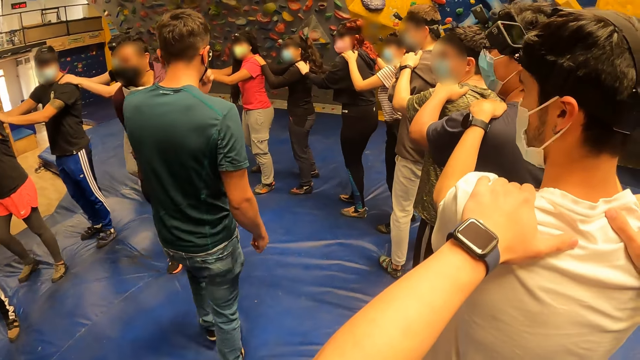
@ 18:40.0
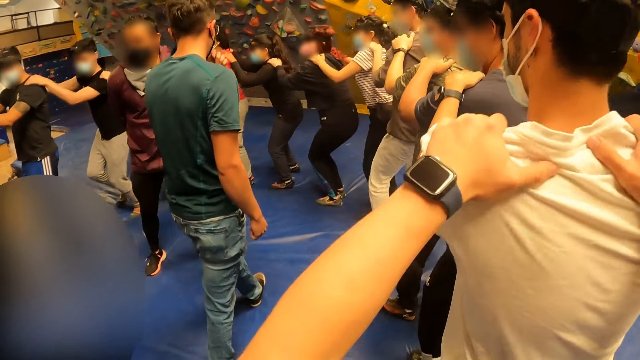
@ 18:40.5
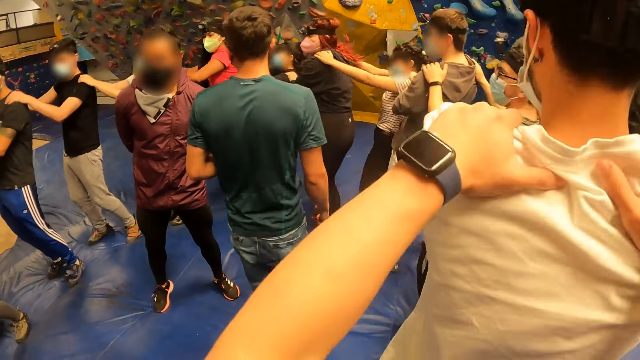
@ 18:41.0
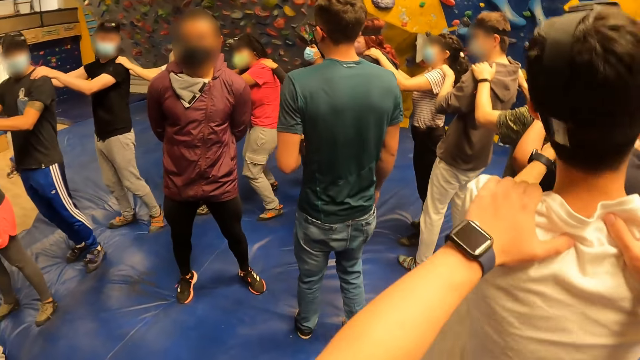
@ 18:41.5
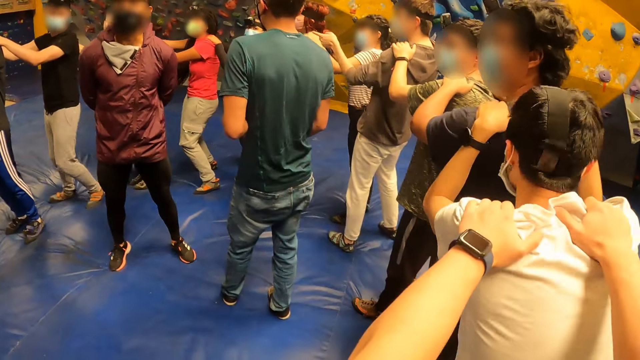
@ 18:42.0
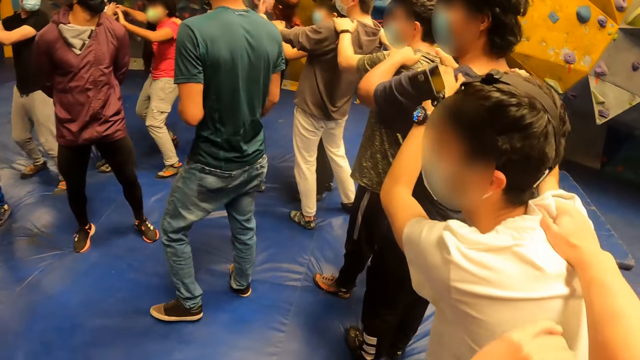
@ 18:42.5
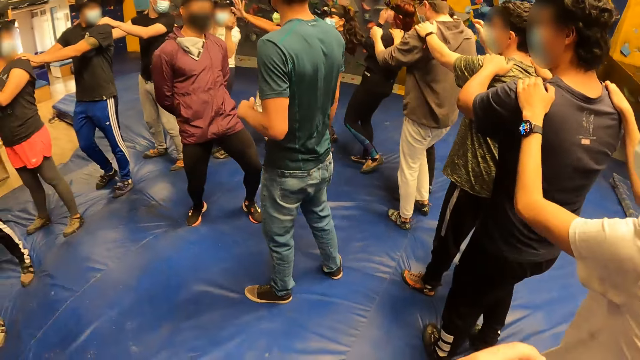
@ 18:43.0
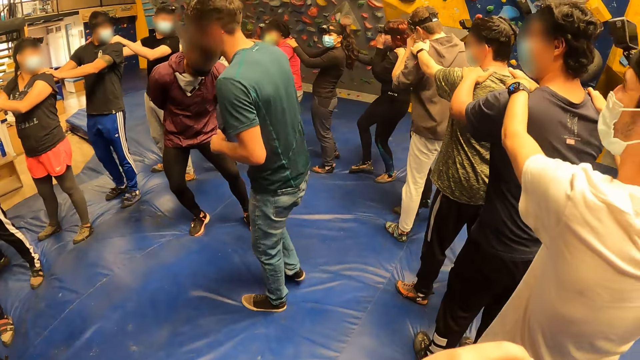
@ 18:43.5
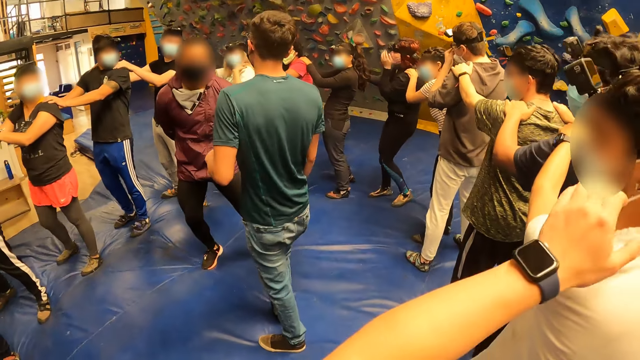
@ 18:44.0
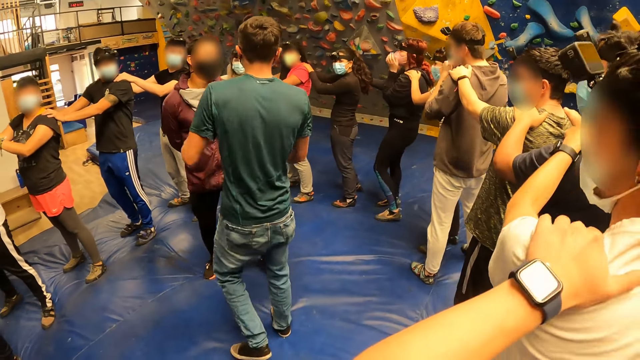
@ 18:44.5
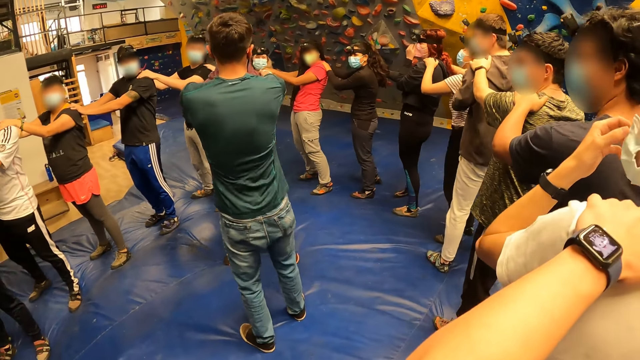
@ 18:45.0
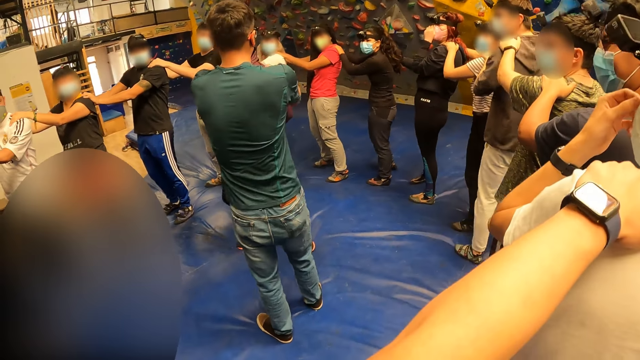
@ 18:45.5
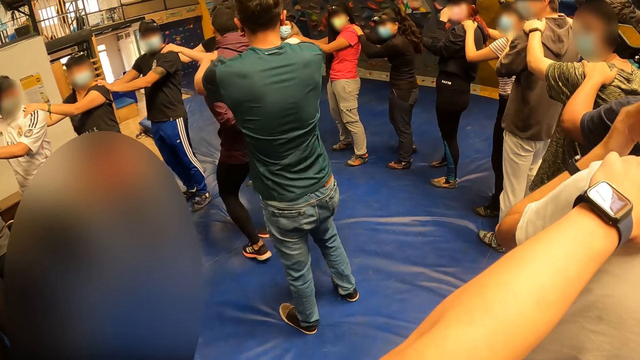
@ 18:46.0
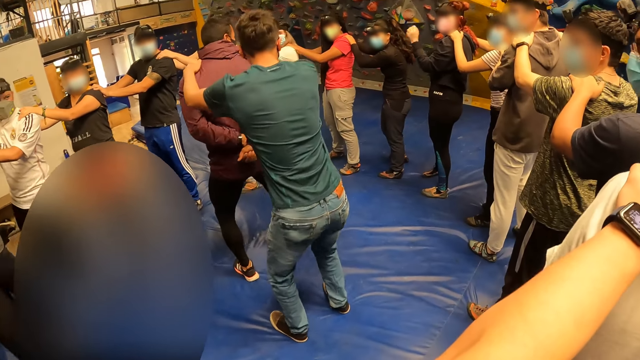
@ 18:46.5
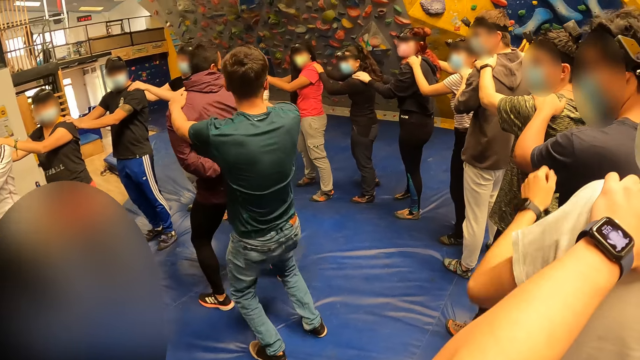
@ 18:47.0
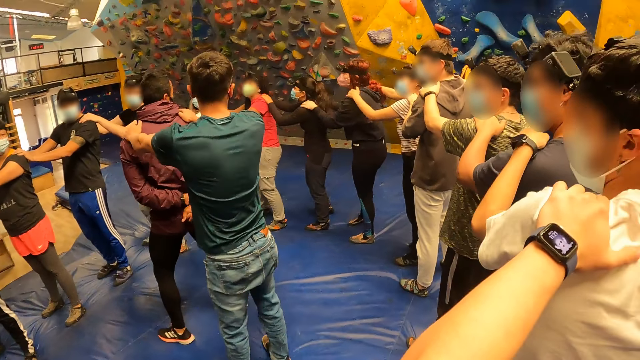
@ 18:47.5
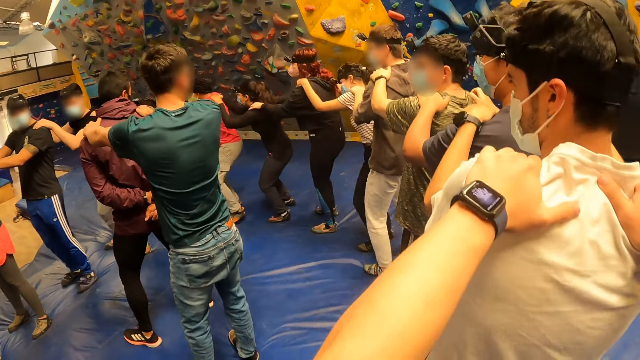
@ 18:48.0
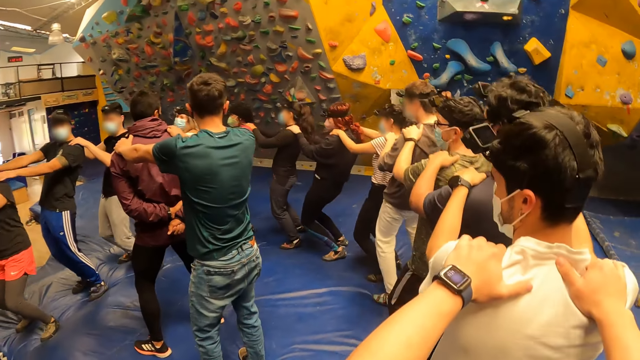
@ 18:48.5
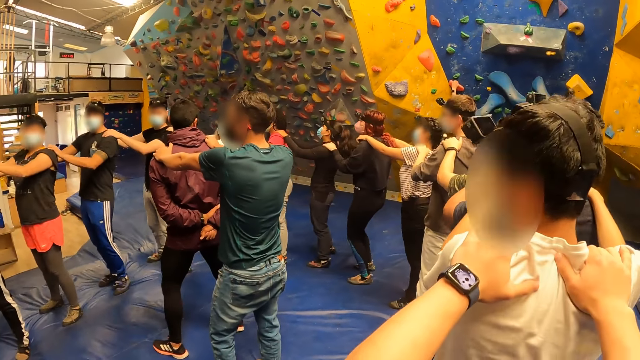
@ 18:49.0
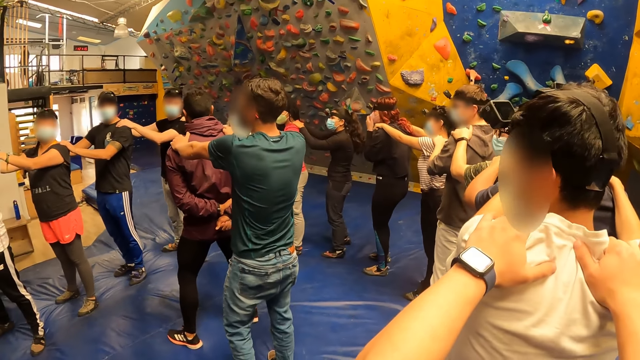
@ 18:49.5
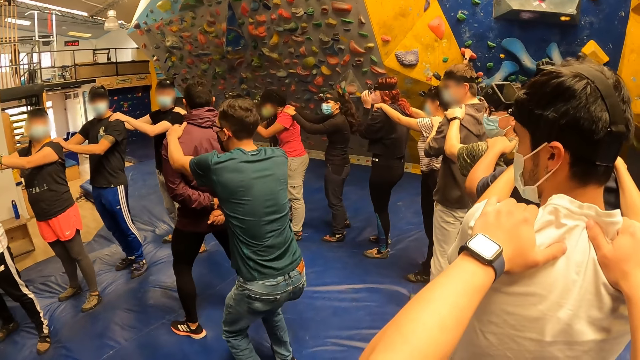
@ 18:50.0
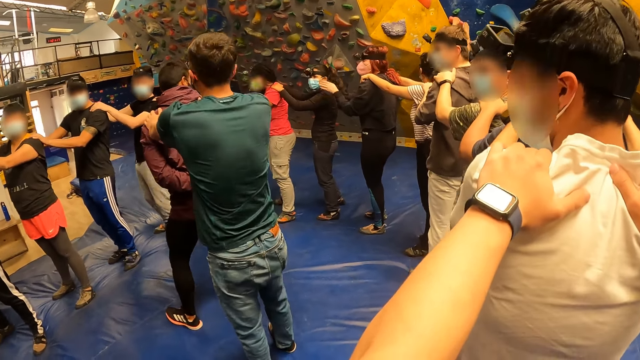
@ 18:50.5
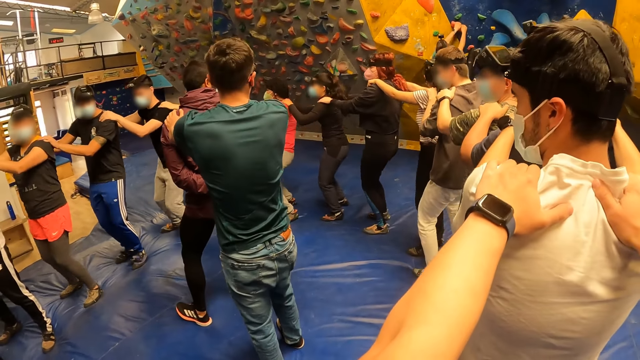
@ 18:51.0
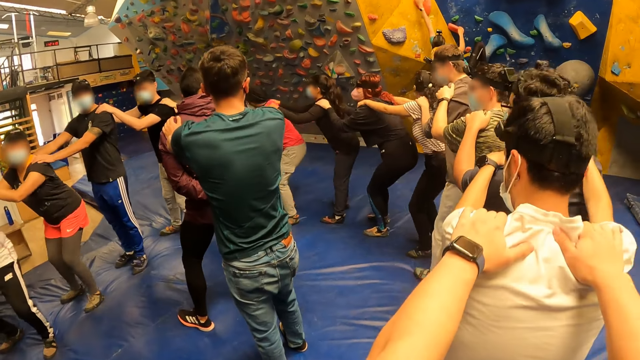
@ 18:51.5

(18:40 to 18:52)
The camera wearer looks around. They jump. They look around. The man places both hands on another man's shoulder. The first man bends down. The camera wearer along with others bends down. They move.

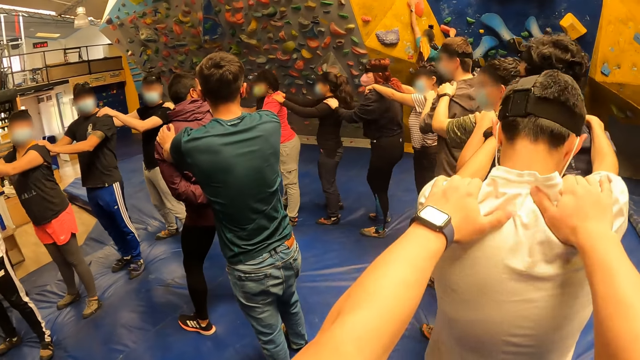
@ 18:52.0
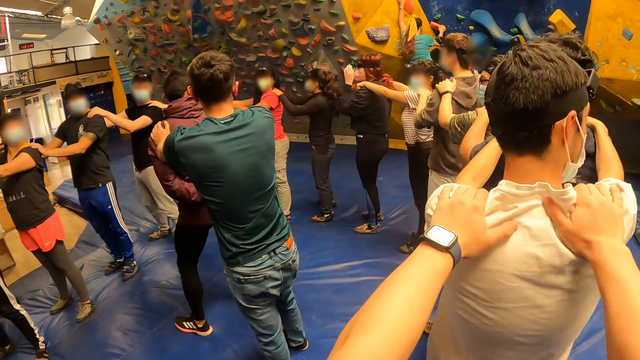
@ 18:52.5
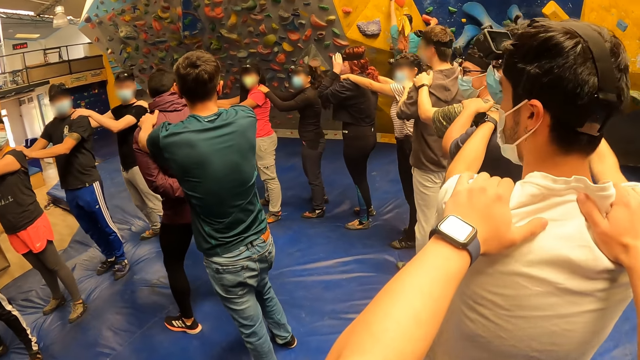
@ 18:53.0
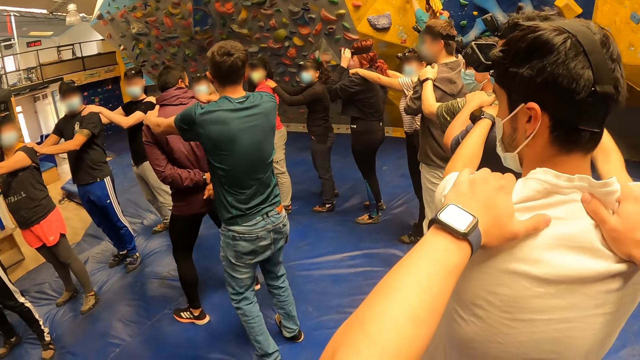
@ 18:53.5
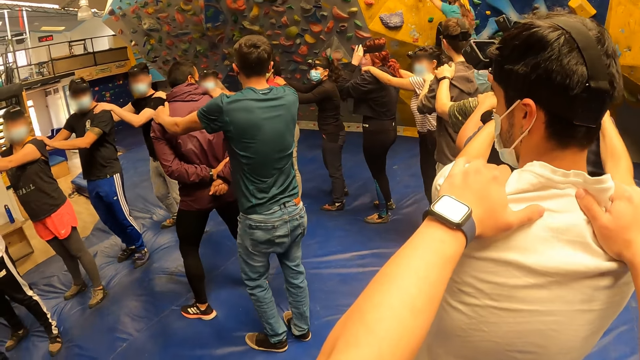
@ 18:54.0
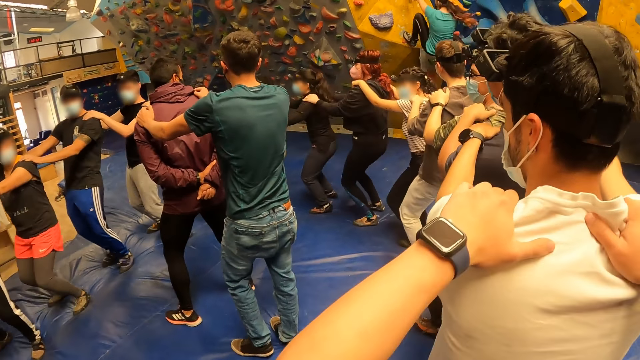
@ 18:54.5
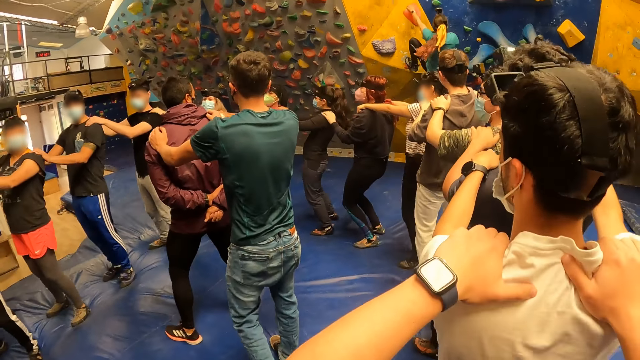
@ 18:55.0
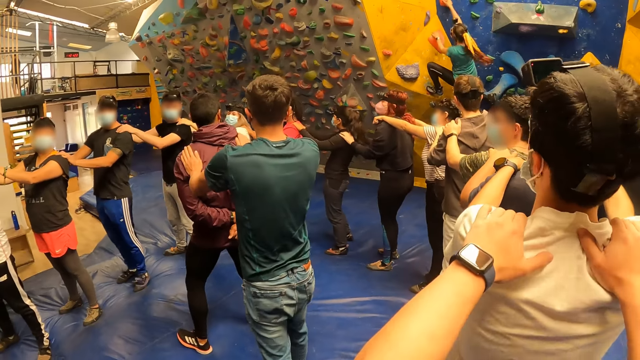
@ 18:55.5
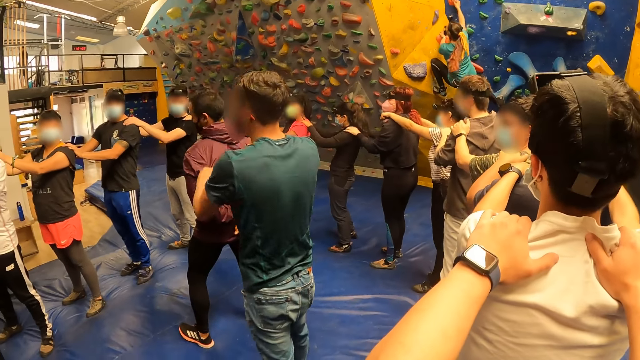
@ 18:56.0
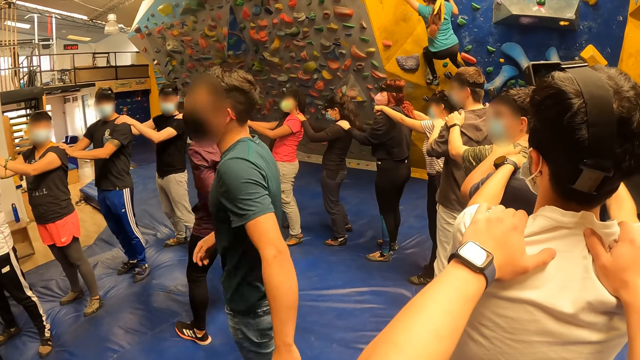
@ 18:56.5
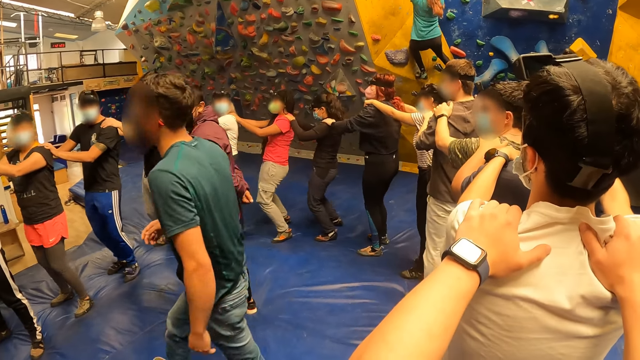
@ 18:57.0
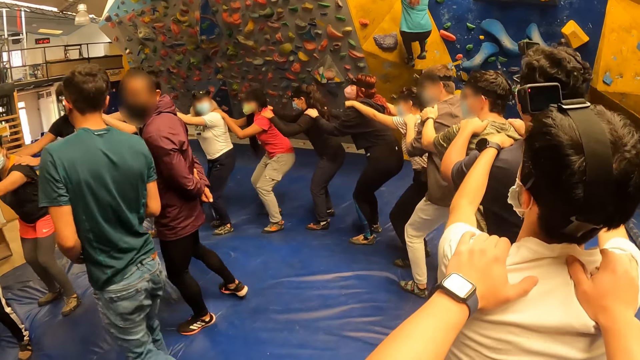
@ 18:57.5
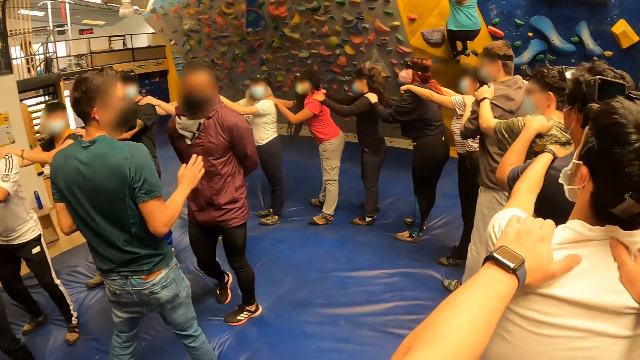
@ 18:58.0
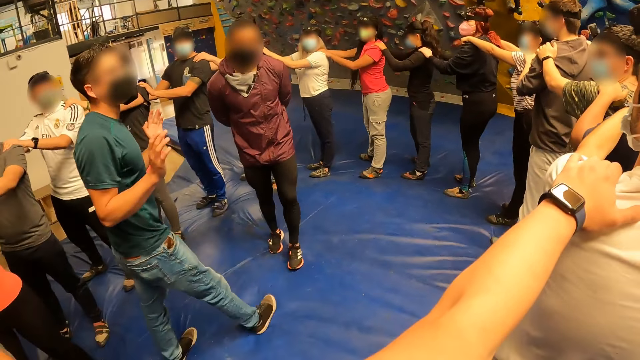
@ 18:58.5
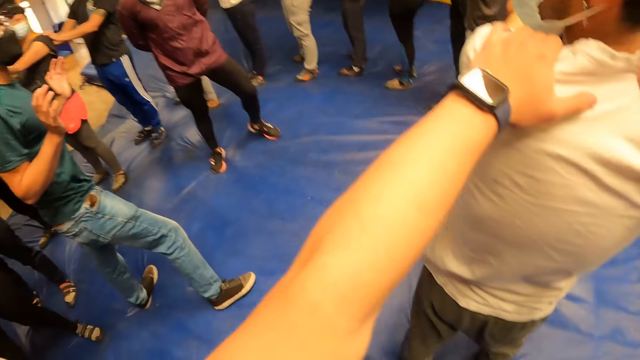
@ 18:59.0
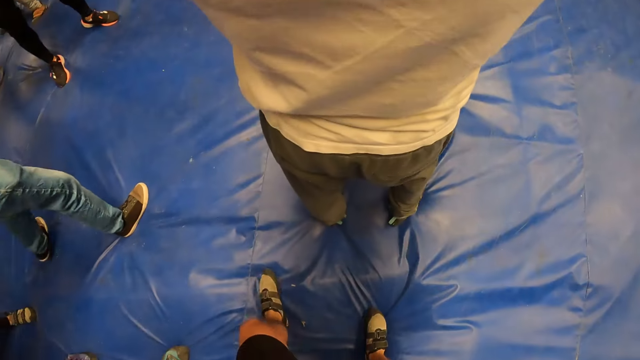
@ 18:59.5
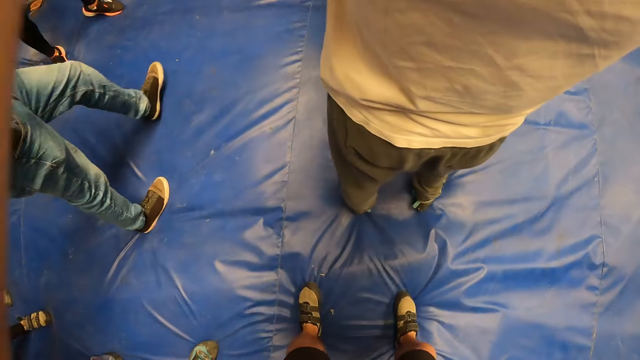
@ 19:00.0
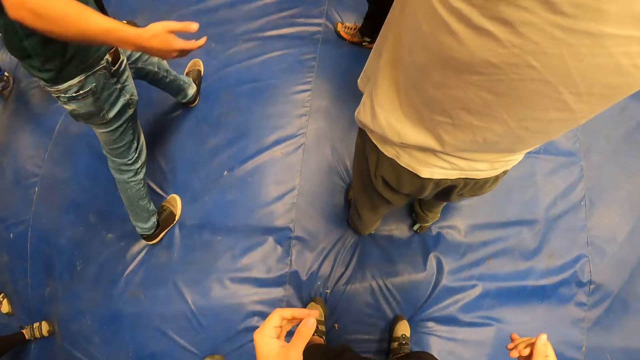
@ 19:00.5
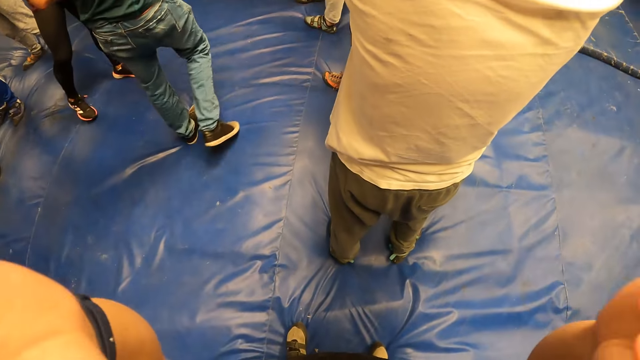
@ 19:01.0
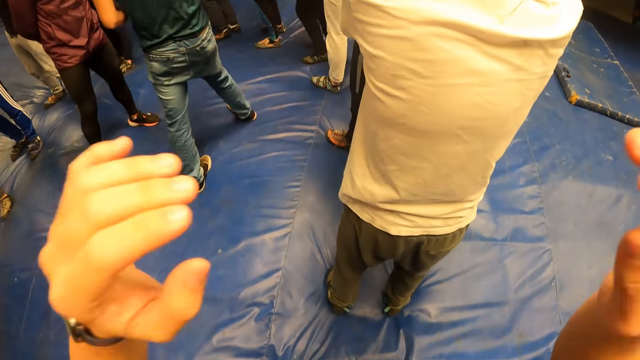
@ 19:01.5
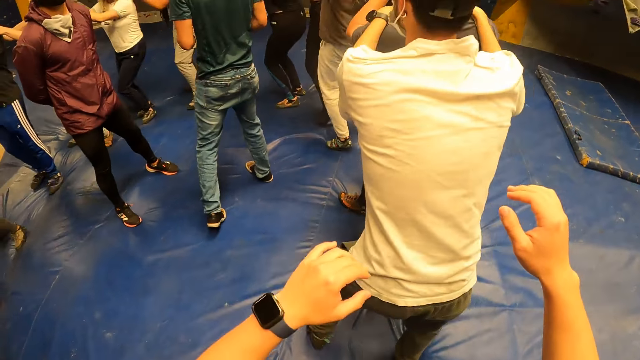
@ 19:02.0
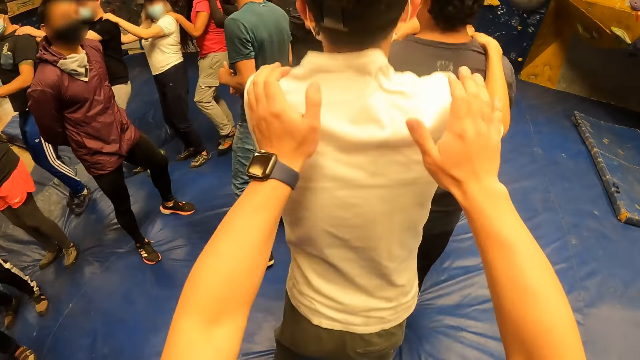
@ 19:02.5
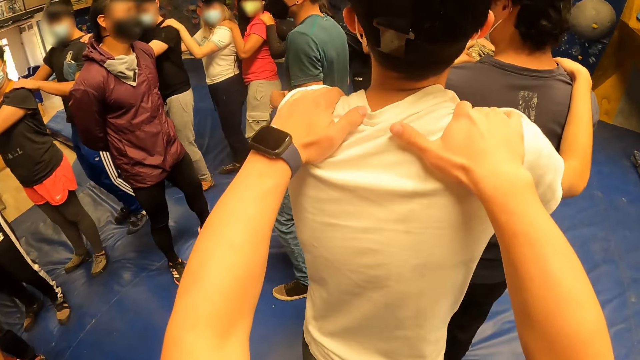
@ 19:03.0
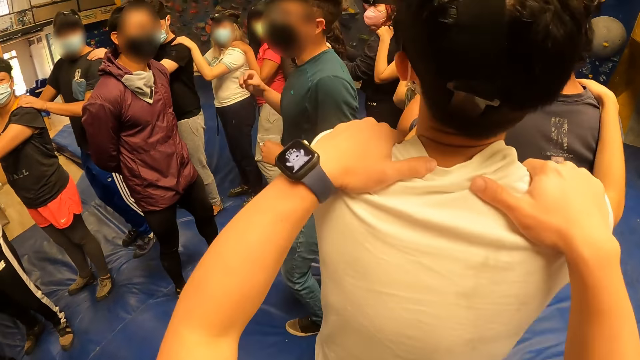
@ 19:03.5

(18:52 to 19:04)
The camera wearer looks around. He moves. He looks around. He removes both hands from the man's shoulder. He touches his face with both hands. The man jumps along with others. The camera wearer places both hands on the man's shoulder.
